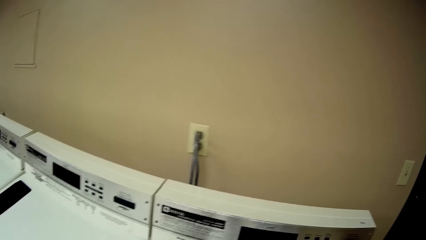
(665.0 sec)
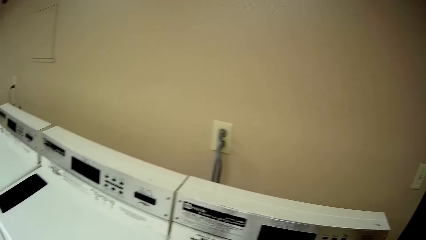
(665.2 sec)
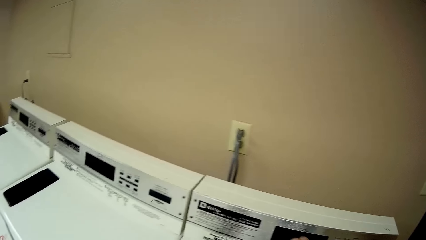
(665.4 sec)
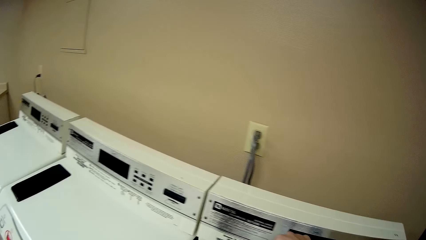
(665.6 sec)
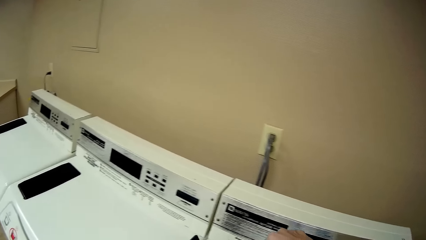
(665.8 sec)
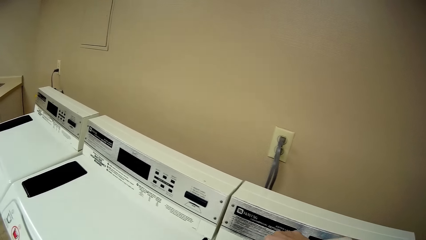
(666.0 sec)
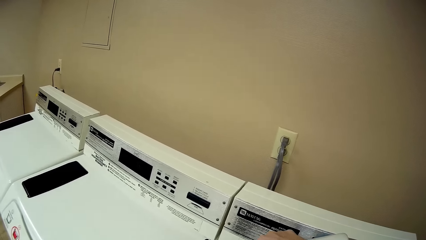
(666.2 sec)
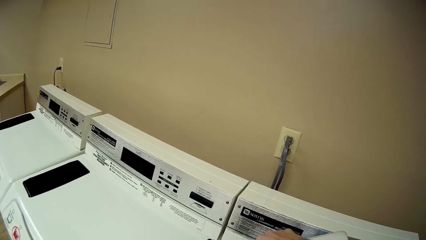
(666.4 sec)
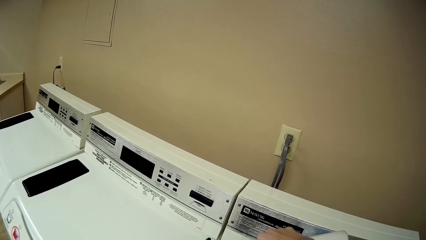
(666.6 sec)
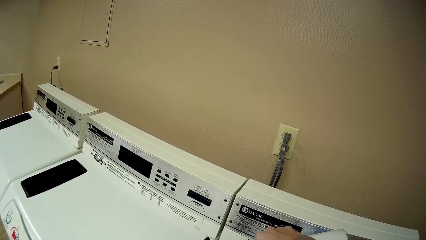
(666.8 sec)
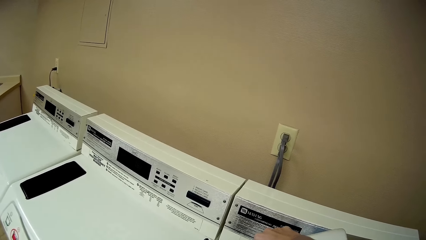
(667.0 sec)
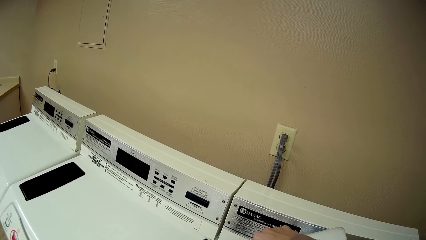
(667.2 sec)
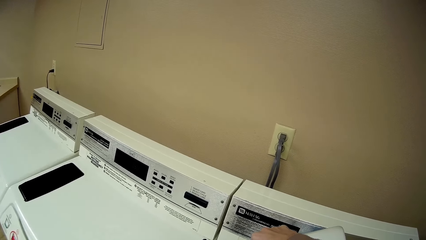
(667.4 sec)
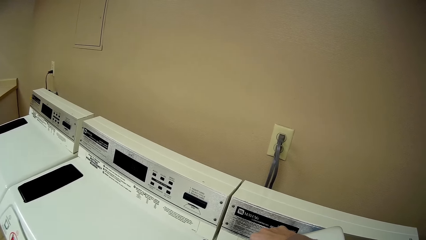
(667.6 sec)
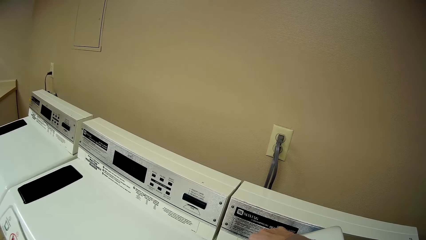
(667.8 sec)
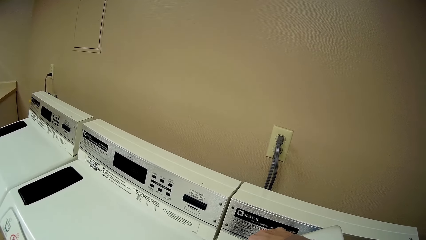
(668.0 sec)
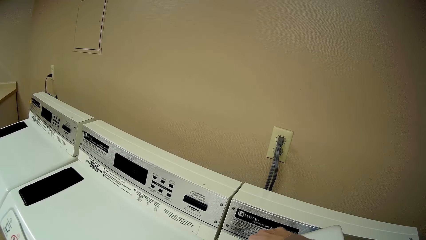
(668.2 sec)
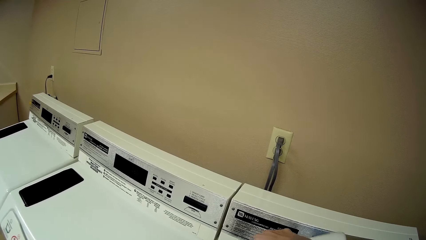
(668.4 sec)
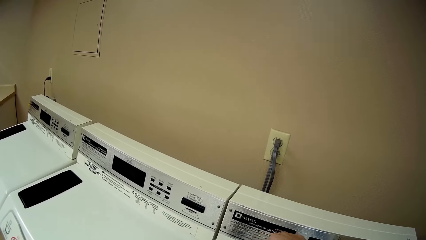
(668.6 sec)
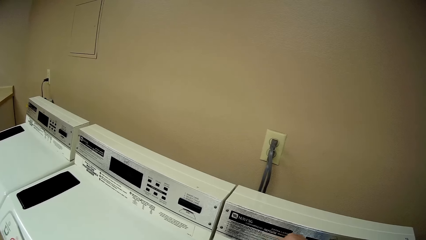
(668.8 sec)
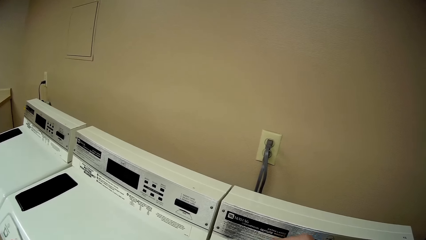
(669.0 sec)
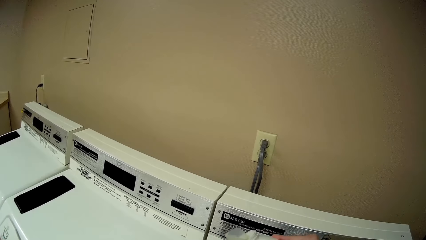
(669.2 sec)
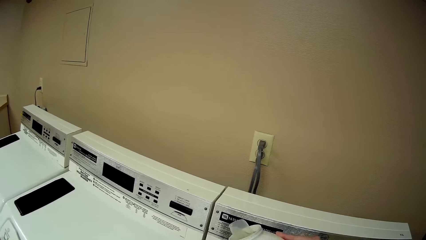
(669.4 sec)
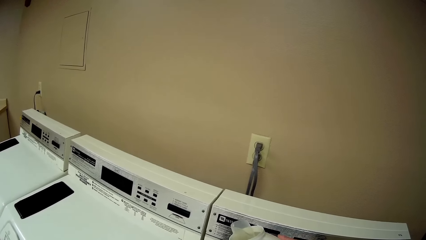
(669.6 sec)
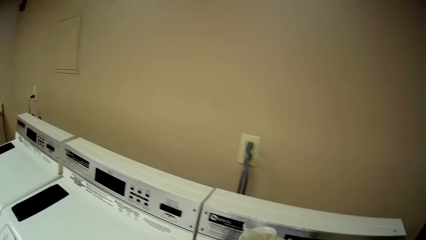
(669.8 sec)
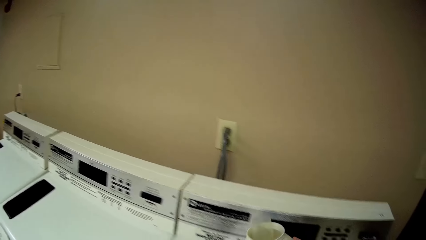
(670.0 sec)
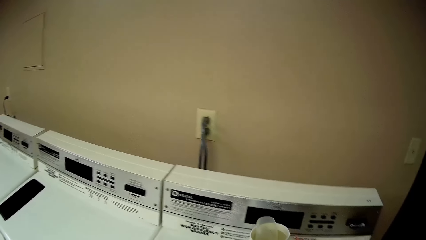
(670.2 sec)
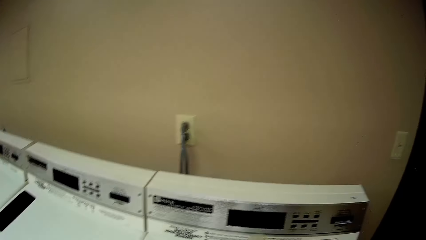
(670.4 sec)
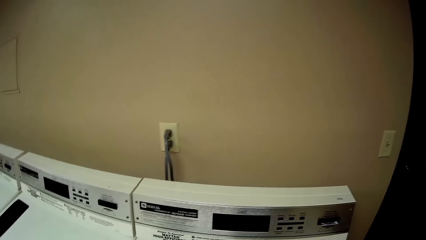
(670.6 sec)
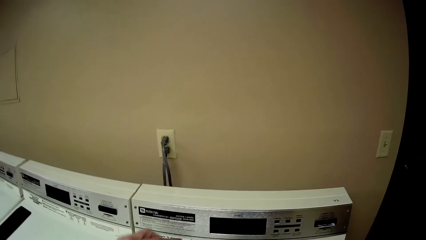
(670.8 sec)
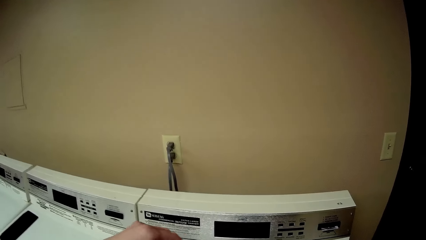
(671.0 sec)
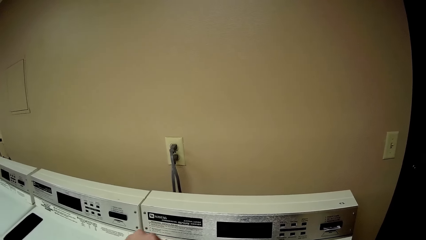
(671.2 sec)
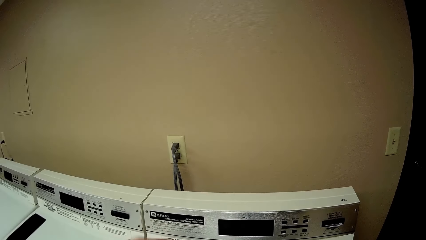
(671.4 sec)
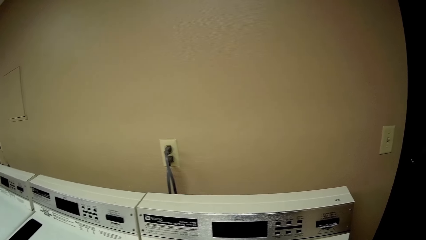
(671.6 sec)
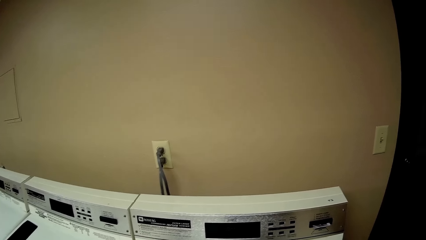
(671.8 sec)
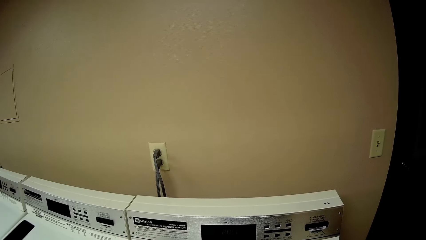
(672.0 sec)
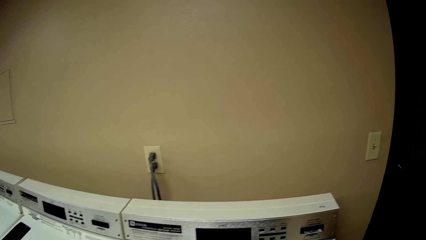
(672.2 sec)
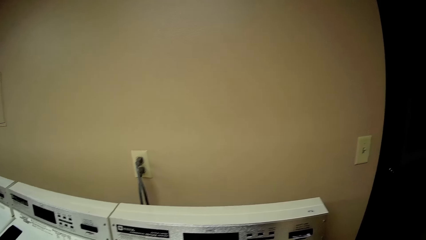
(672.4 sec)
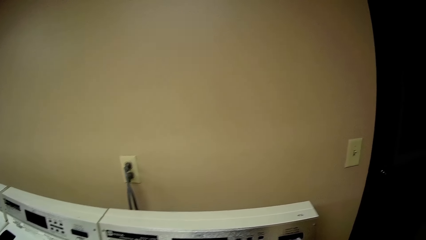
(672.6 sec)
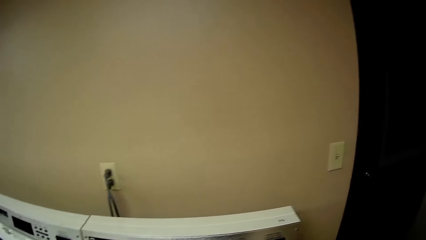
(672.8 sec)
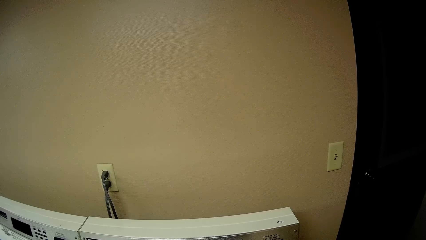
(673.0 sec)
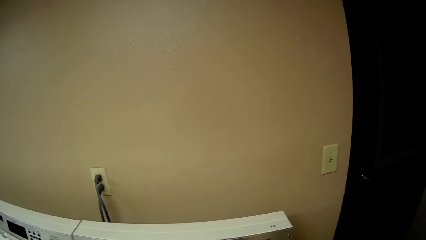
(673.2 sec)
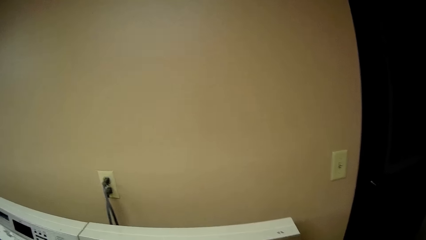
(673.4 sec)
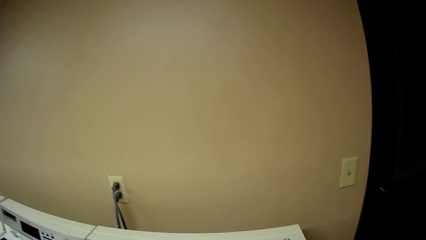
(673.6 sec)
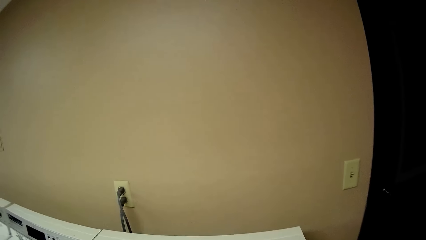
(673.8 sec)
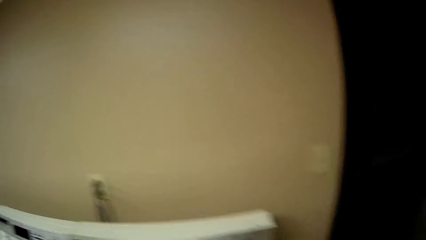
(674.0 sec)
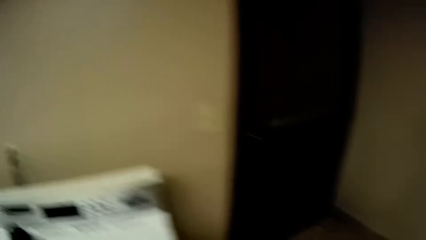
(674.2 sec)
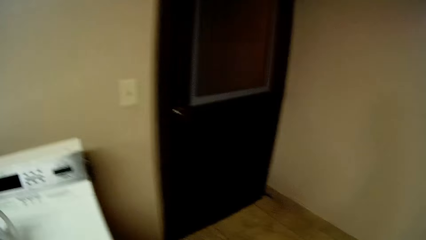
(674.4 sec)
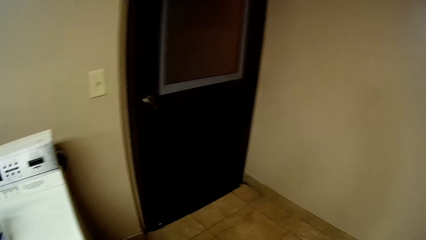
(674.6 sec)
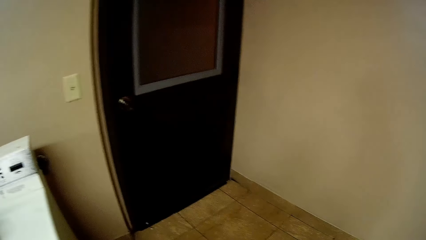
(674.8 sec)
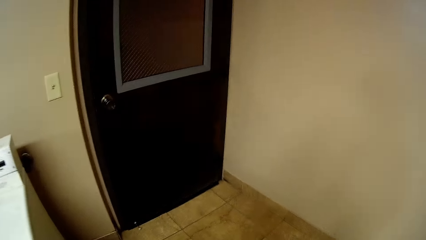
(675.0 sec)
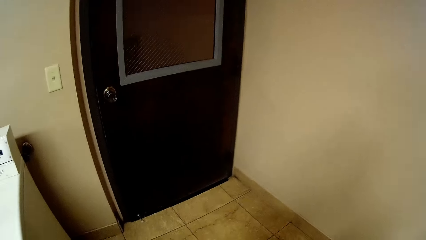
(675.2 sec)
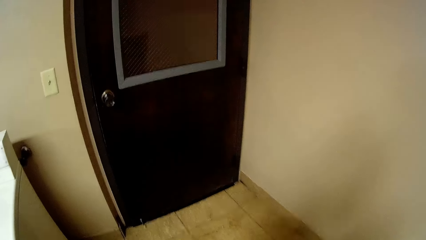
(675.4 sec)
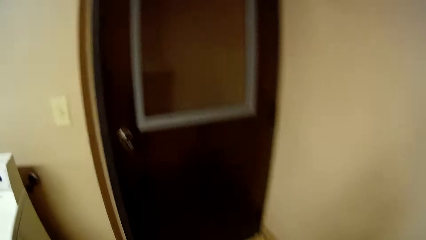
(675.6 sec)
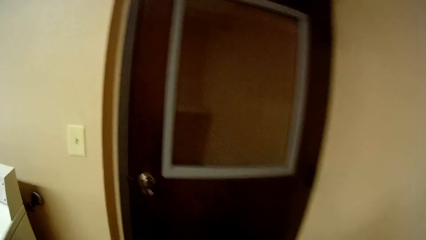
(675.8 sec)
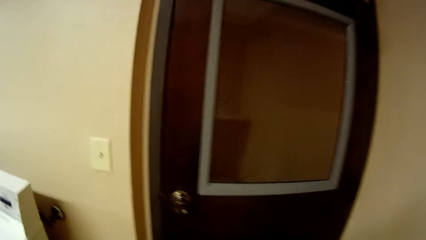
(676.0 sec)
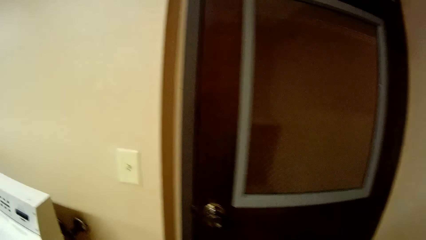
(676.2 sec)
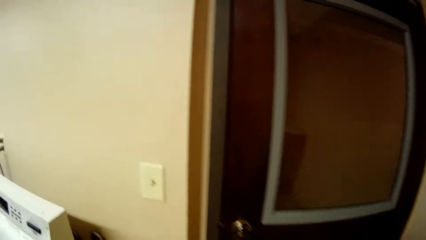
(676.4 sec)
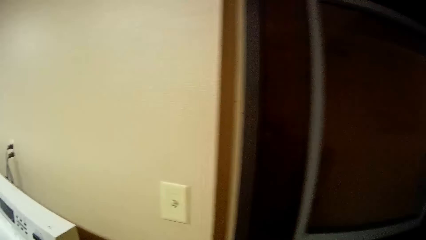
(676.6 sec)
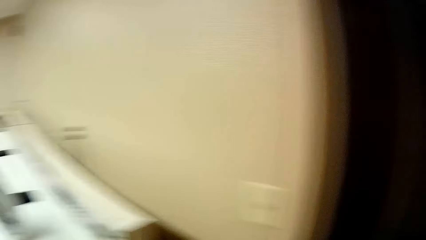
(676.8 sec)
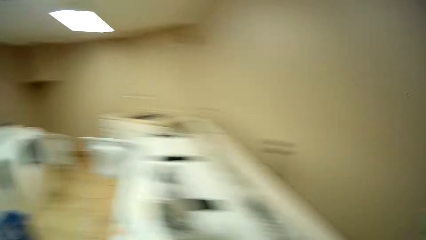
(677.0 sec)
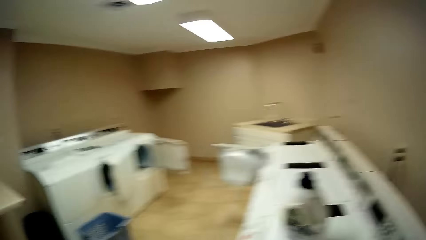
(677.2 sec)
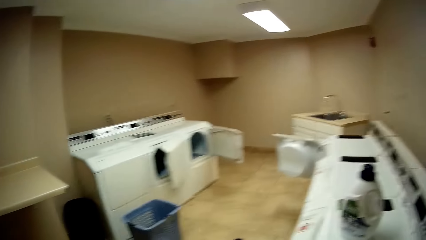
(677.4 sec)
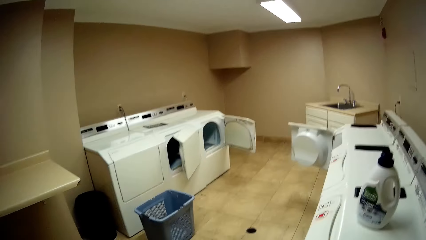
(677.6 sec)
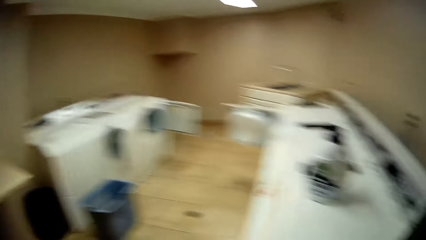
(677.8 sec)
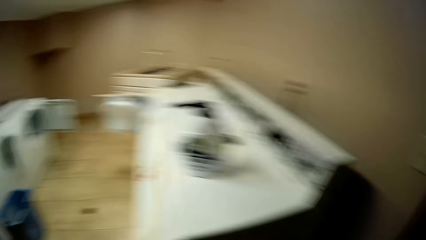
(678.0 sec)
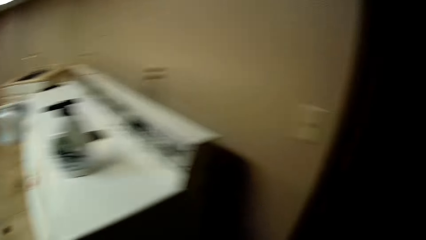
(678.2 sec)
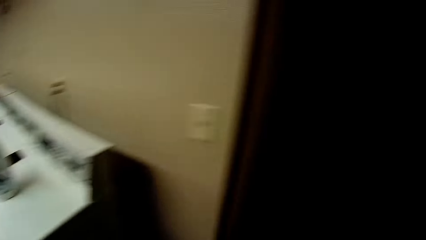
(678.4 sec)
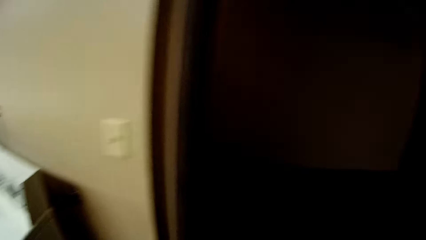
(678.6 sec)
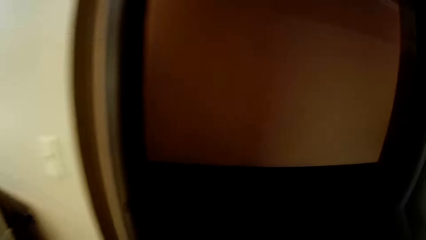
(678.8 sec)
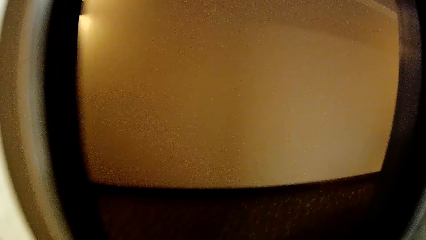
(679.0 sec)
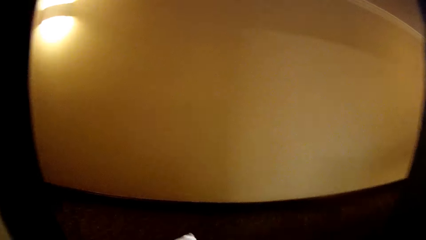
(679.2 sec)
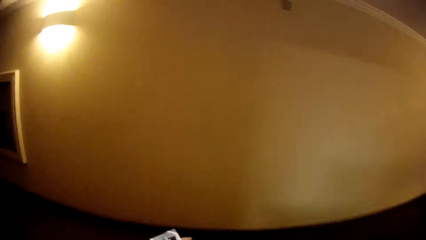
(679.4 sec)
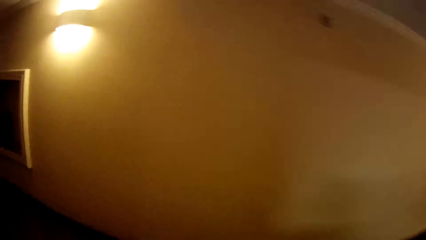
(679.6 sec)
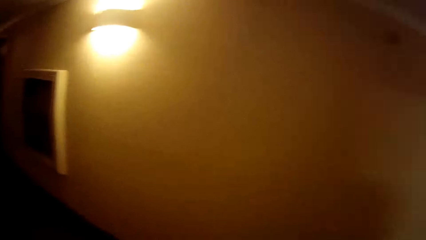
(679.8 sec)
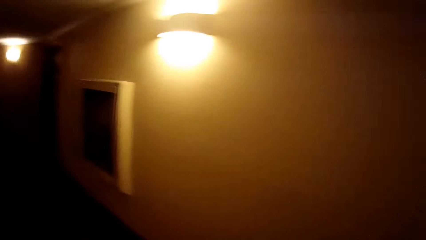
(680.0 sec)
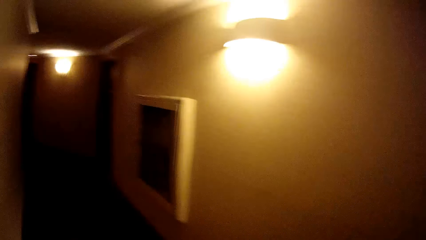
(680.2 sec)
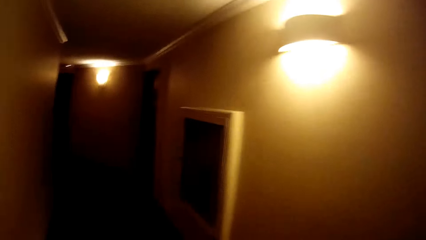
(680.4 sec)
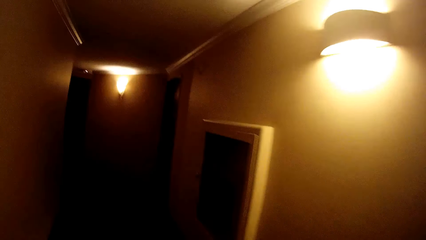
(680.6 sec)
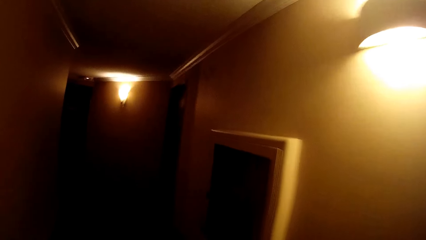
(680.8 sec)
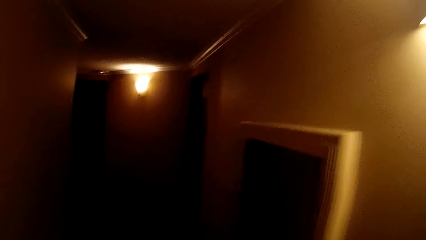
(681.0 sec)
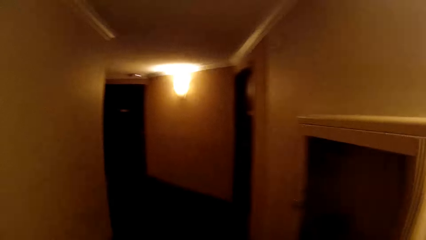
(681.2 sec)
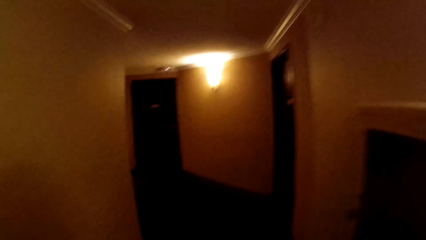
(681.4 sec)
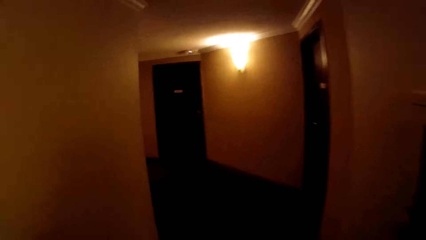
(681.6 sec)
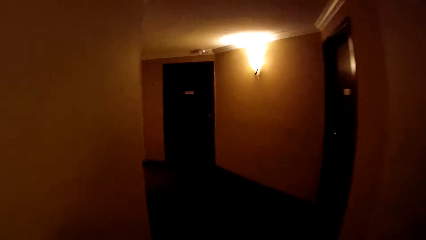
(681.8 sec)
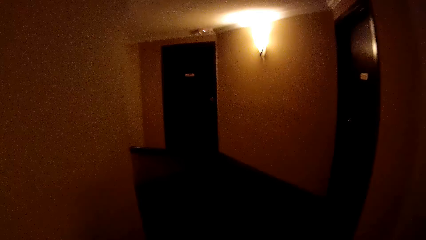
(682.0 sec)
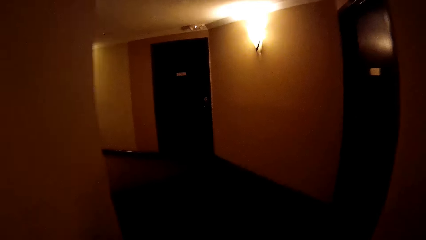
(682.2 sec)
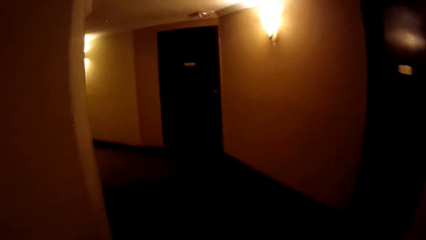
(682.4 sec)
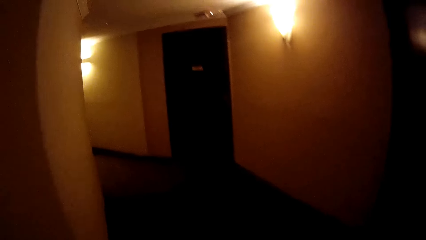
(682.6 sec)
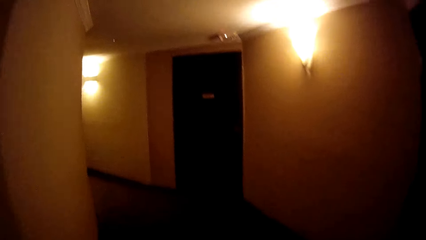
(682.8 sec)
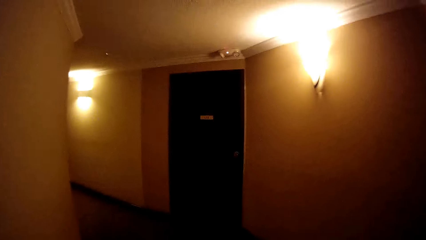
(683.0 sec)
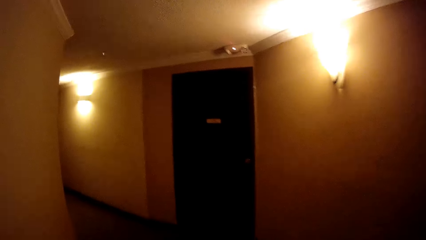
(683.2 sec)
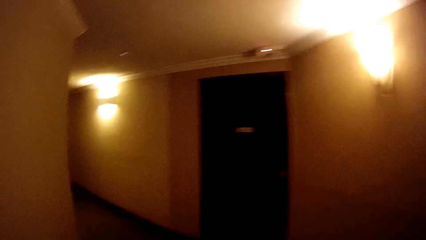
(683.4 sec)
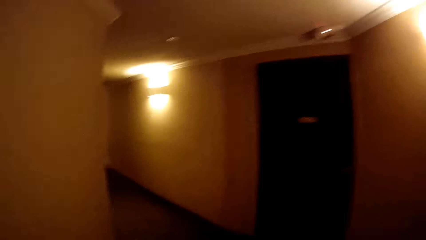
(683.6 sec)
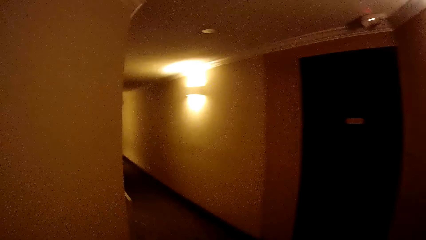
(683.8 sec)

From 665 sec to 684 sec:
The camera wearer pours soap from the keg of laundry soap into the washing machine with her right hand. She places the detergent bottle on the washing machine. She screws on the cover of the keg of laundry soap with her left hand. She walks and looks around the room. She walks down the hallway from the laundry room.
